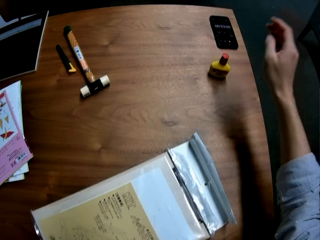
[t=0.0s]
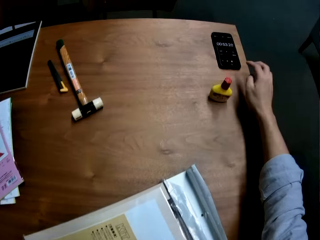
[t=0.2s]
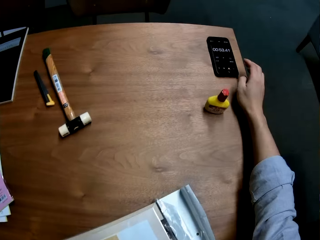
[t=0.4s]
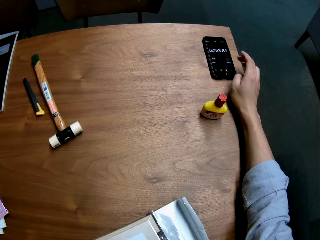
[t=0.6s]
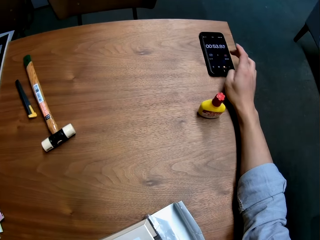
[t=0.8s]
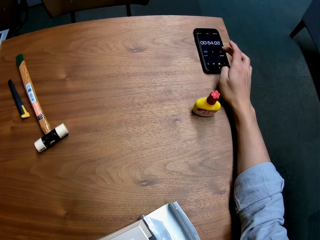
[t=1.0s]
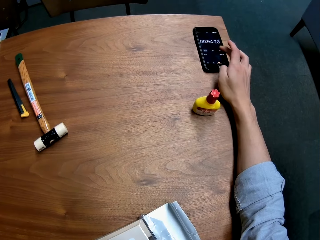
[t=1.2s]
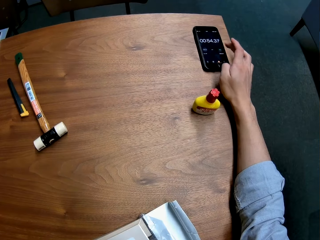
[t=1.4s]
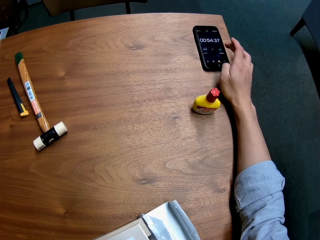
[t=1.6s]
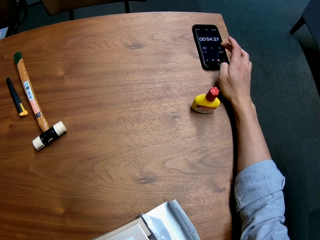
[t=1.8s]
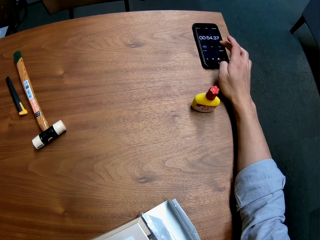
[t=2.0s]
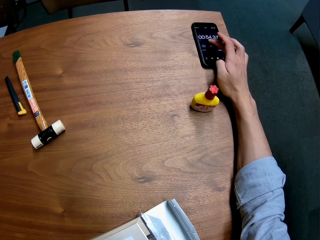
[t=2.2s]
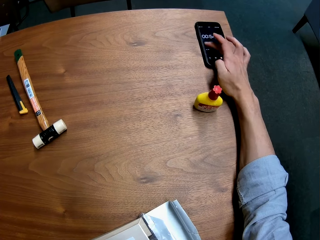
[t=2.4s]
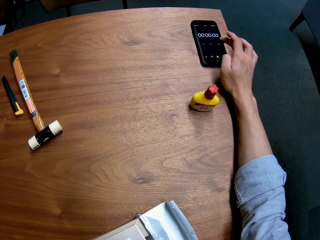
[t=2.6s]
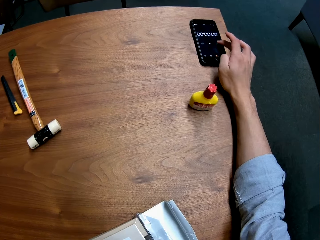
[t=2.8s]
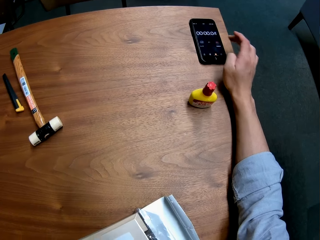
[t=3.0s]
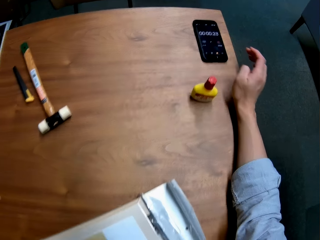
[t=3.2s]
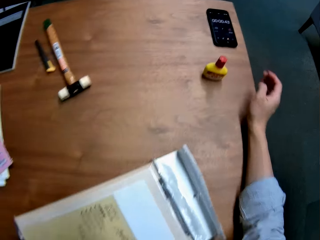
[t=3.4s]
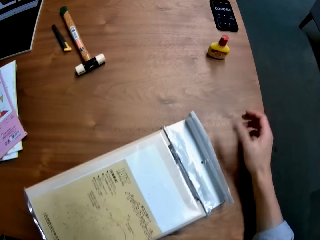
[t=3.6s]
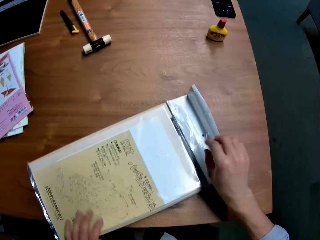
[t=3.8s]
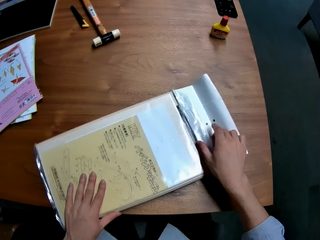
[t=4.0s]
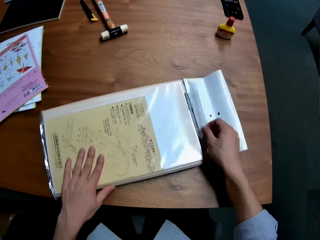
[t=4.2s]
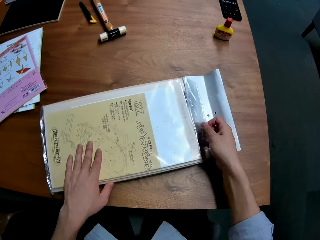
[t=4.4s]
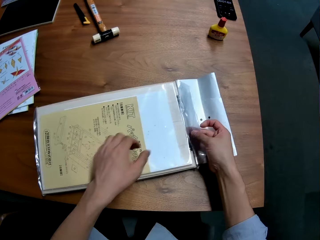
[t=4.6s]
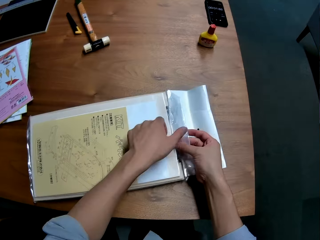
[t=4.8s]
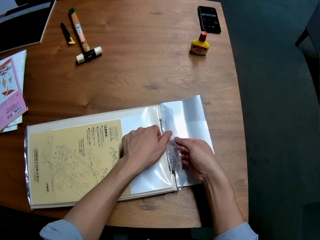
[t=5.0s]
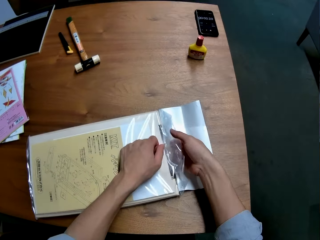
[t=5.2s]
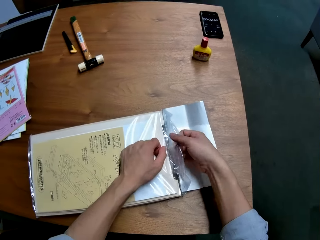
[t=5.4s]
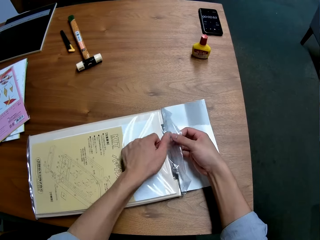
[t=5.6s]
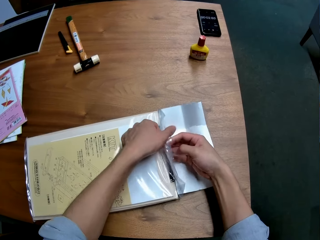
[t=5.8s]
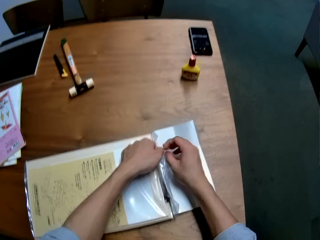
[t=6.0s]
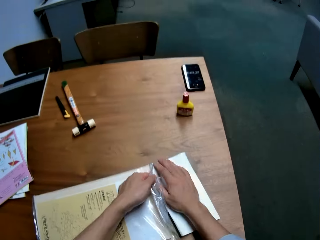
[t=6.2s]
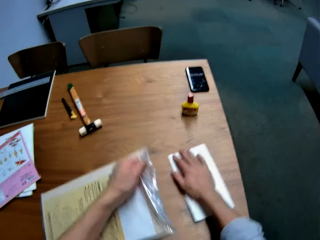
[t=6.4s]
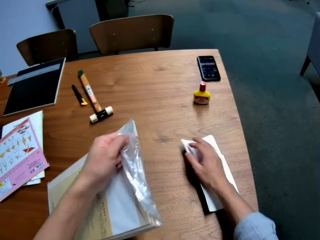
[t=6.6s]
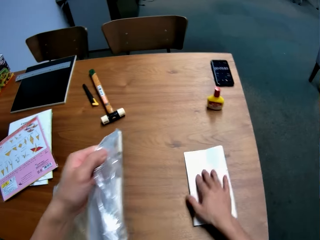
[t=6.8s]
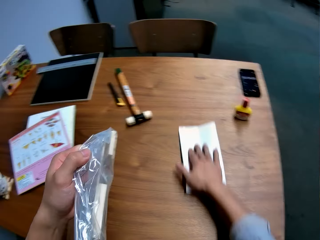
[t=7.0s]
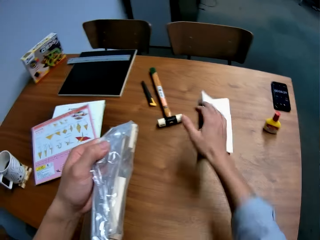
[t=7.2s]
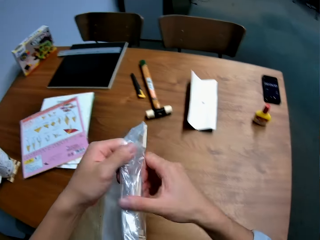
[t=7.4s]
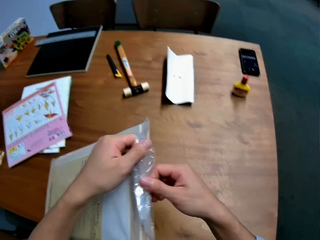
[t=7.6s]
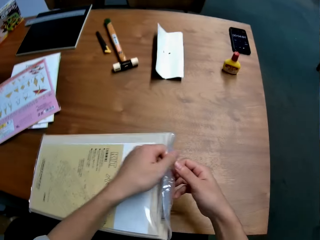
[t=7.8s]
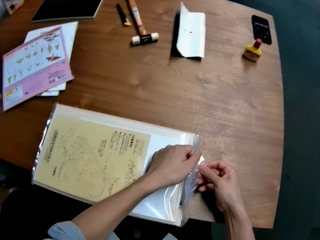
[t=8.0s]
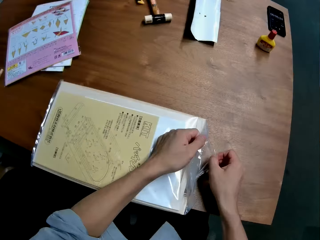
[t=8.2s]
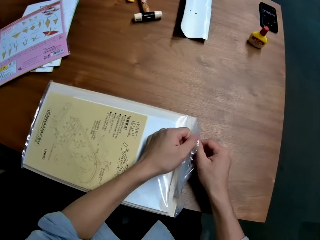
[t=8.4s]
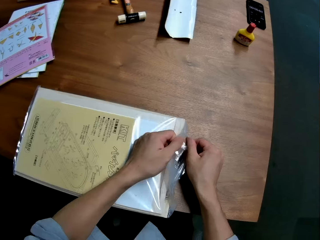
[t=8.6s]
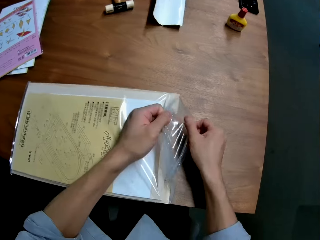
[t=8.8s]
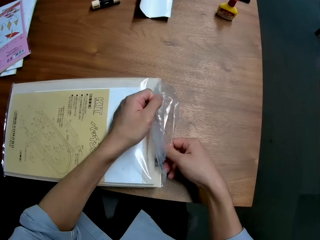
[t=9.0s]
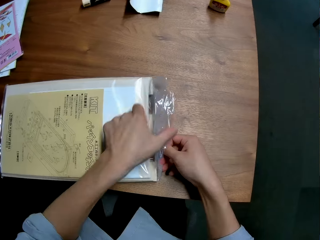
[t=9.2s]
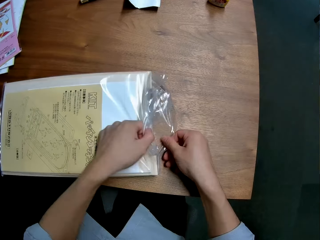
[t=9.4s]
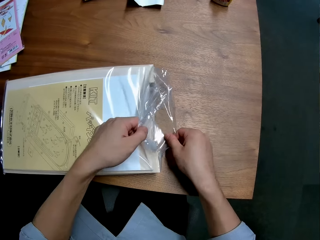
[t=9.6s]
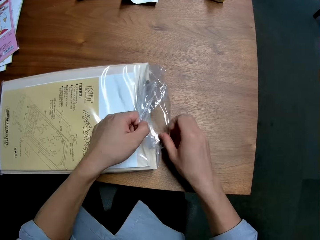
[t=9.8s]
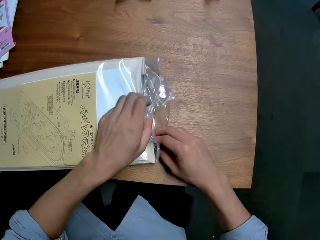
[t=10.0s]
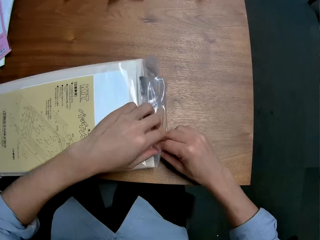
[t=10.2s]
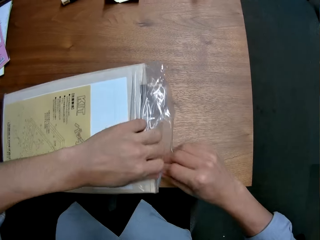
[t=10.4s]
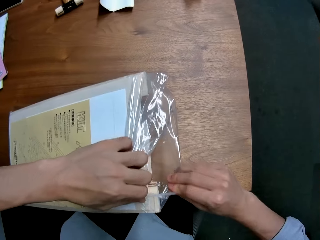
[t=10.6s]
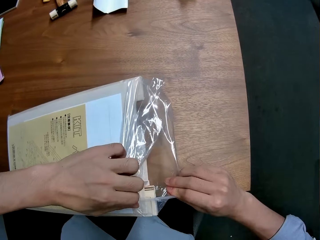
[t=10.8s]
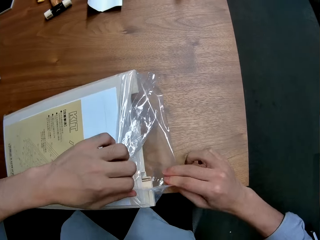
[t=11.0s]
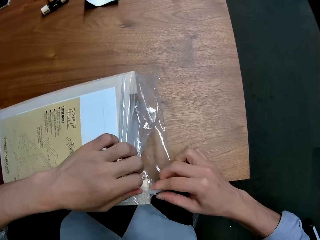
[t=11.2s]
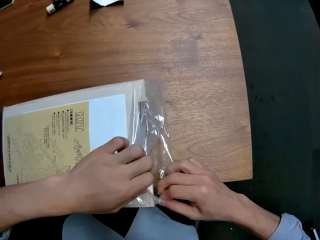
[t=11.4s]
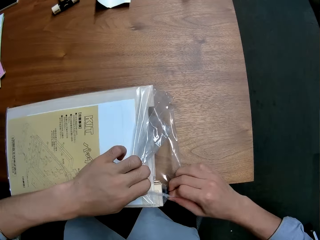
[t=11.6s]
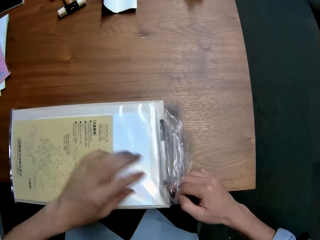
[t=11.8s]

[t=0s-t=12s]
The camera wearer operates his phone. He taps the phone on the screen. He shifts a paper on the table and picks up the manual. He opens a nylon and breaks the seal of the manual.

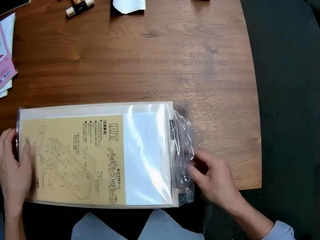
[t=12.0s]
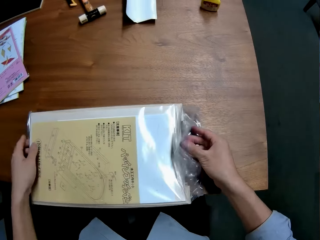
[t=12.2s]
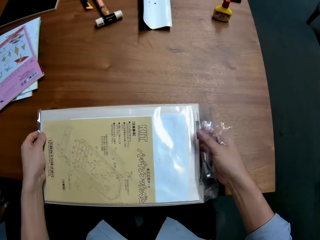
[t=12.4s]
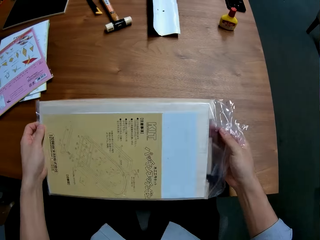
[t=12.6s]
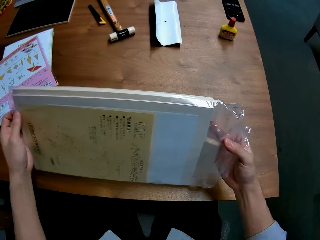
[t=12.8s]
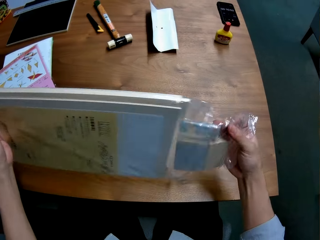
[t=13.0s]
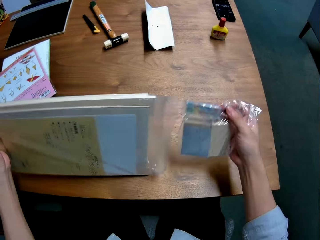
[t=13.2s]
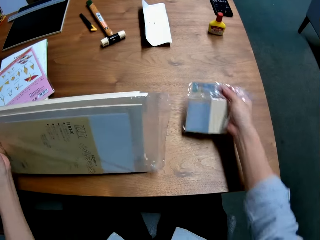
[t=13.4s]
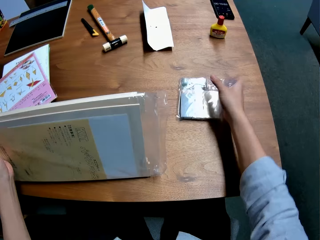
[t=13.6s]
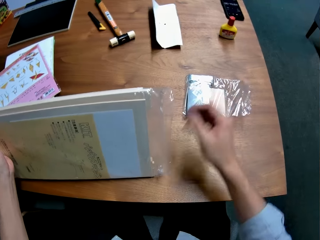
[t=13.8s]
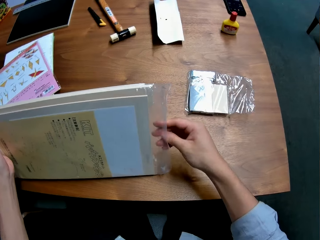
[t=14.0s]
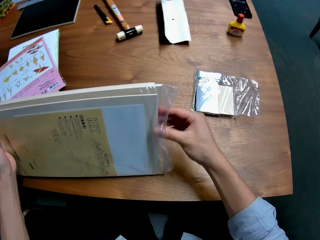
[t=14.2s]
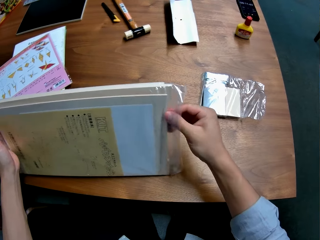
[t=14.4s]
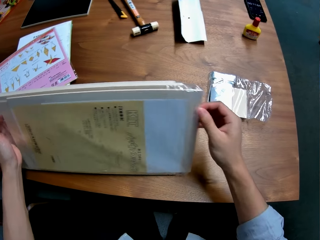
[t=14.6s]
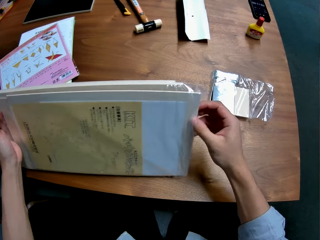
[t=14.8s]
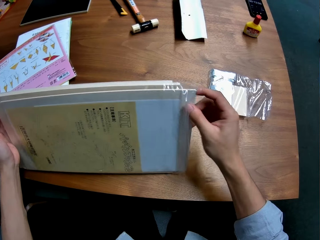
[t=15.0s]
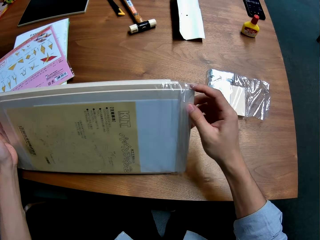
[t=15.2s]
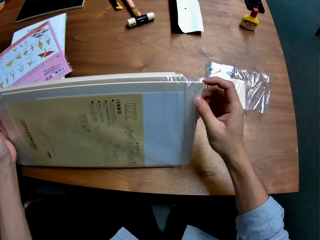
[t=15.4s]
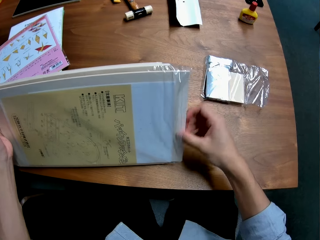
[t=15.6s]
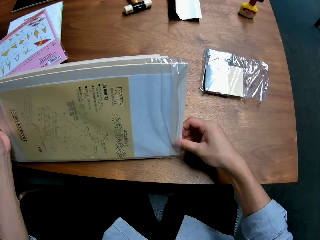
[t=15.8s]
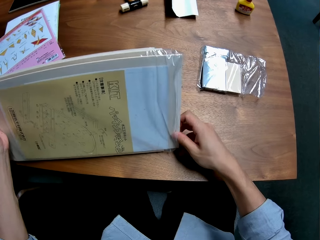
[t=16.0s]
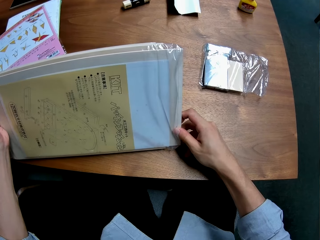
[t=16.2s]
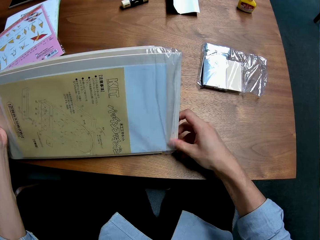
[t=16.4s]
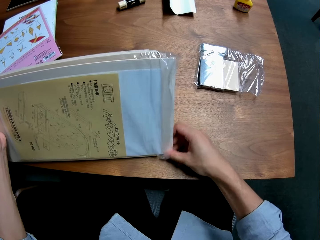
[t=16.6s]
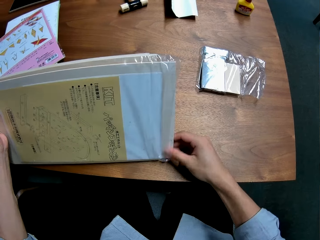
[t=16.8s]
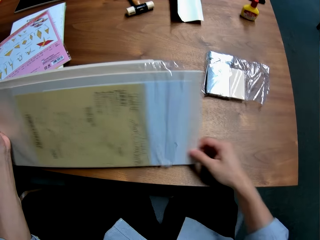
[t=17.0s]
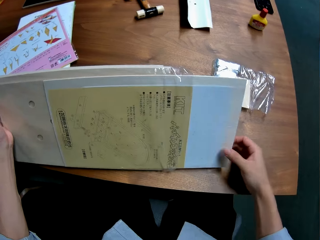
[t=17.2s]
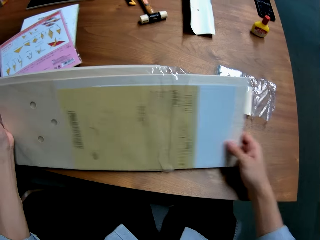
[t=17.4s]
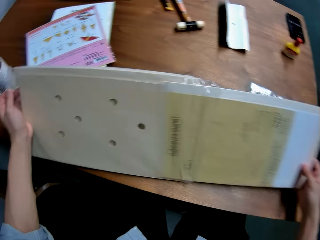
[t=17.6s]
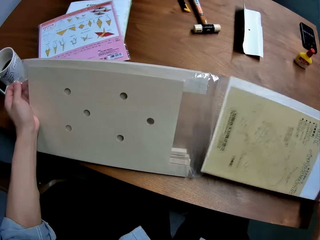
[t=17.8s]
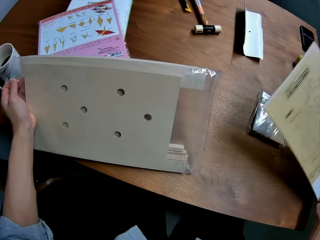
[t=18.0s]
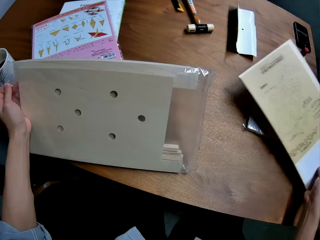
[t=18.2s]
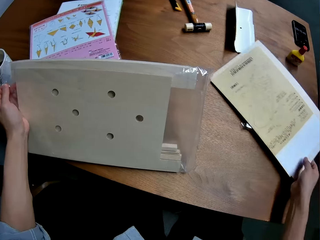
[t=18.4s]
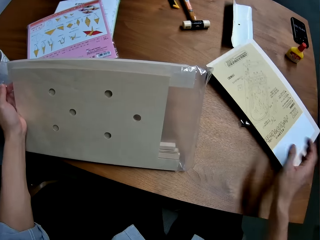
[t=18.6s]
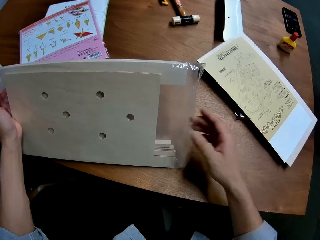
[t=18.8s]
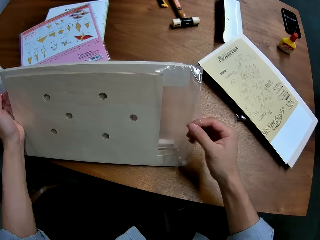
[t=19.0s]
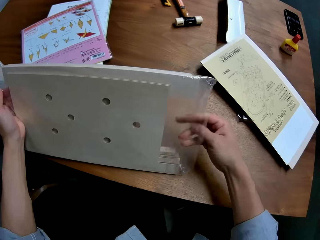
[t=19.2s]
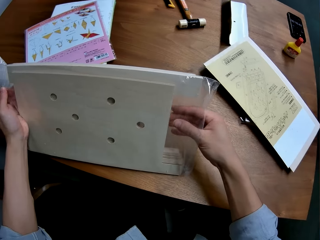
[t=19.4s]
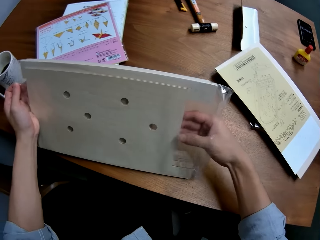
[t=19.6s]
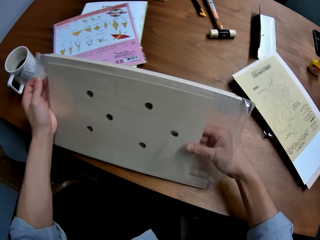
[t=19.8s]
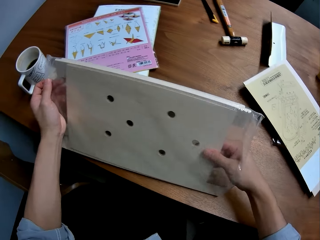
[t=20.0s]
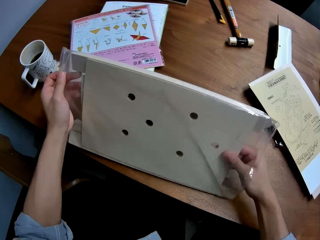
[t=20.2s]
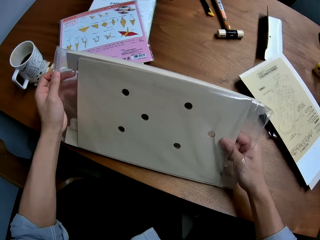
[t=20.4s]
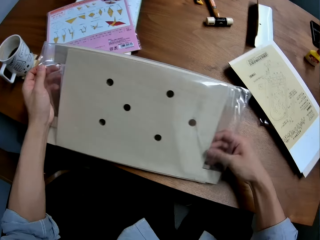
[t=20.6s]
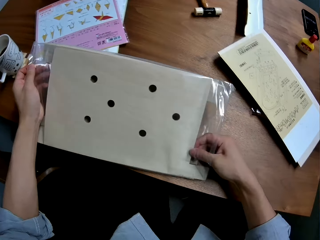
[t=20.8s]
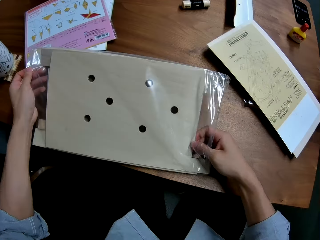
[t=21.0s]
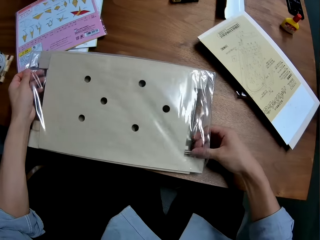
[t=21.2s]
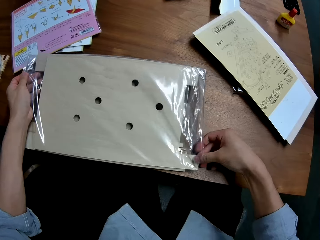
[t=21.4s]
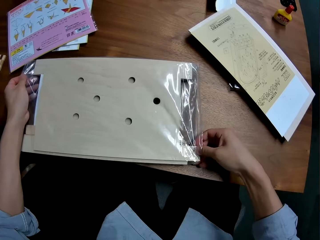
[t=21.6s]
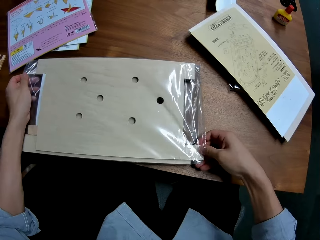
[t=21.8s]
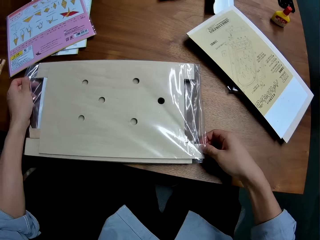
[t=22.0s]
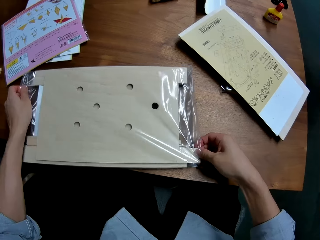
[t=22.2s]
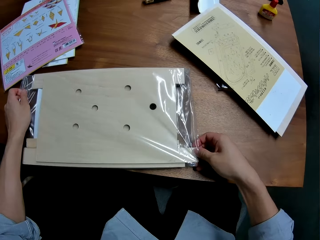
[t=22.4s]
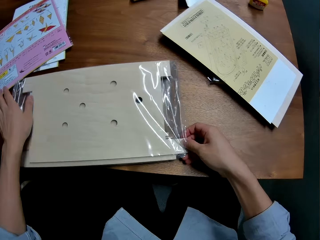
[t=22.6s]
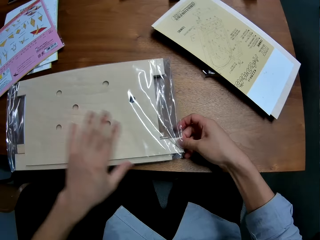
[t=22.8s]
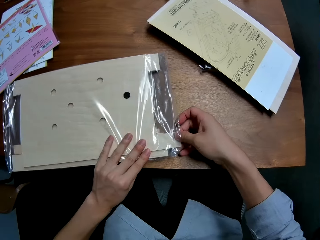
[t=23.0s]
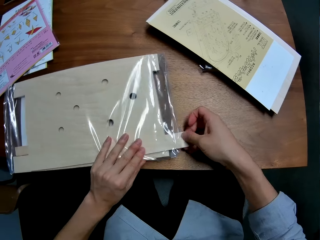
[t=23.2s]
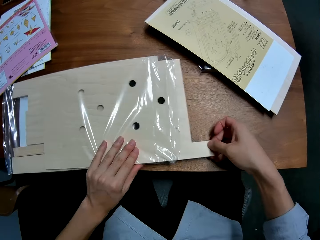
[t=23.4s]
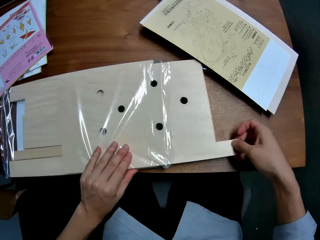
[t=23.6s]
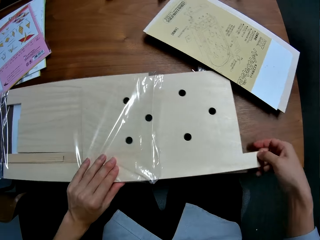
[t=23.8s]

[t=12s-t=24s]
The camera wearer takes a small nylon from the big nylon. They remove the wooden pieces. They drop the small nylon on the table and take a card from inside the nylon. They remove the manual. They drop the card on the table and take a wood from inside the nylon.
